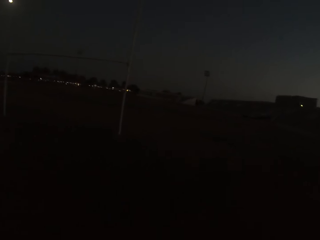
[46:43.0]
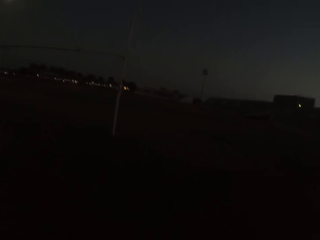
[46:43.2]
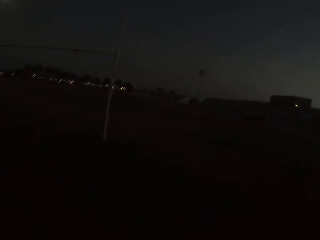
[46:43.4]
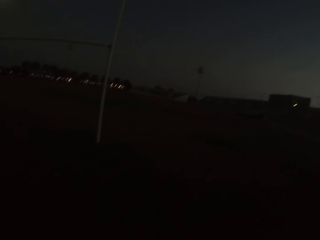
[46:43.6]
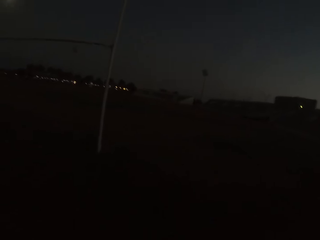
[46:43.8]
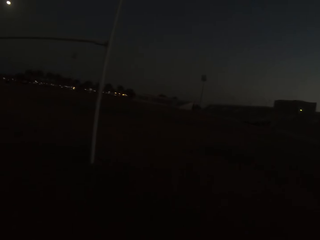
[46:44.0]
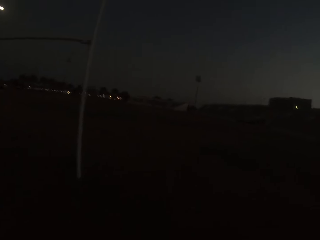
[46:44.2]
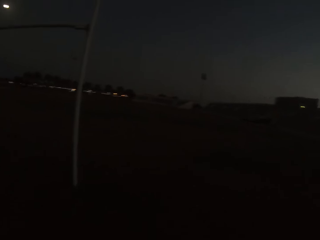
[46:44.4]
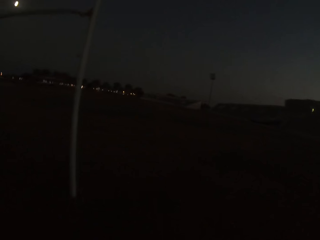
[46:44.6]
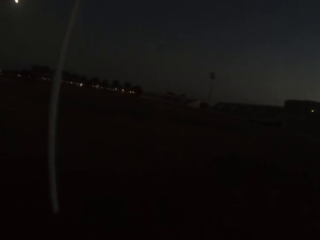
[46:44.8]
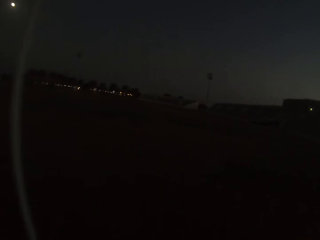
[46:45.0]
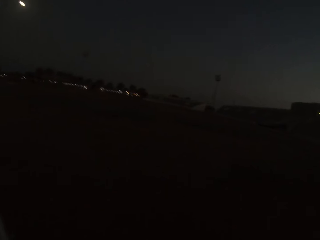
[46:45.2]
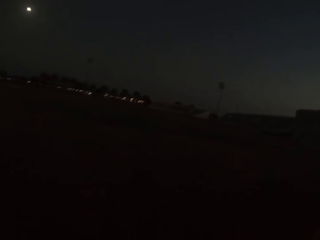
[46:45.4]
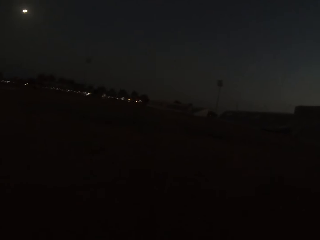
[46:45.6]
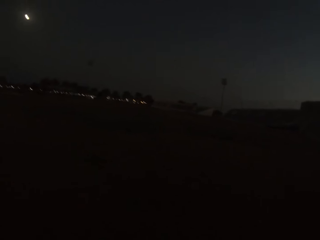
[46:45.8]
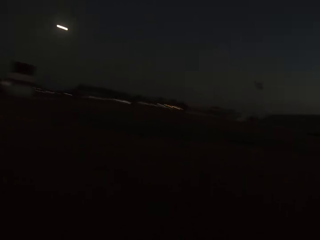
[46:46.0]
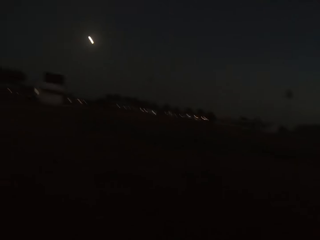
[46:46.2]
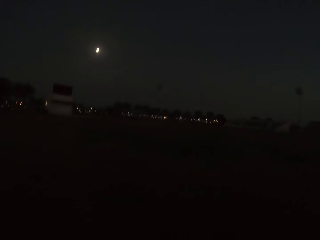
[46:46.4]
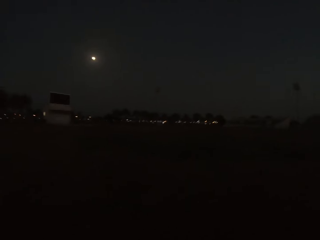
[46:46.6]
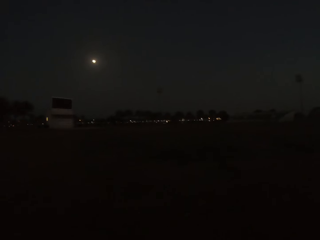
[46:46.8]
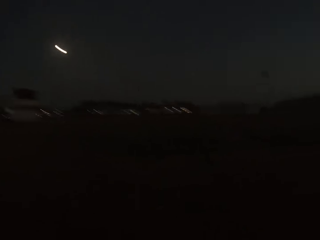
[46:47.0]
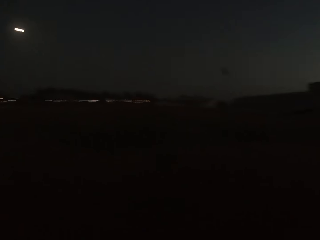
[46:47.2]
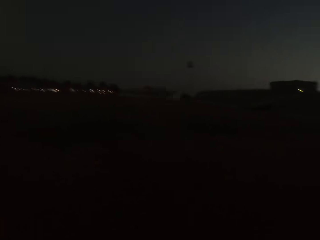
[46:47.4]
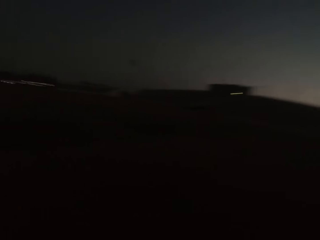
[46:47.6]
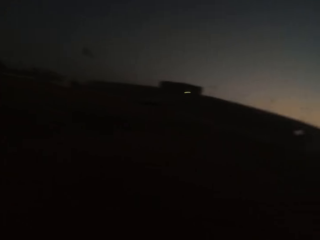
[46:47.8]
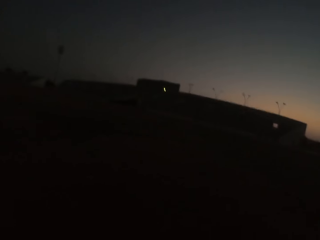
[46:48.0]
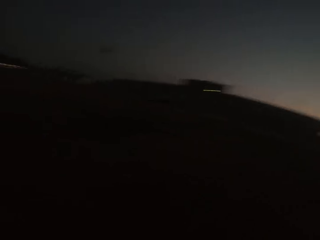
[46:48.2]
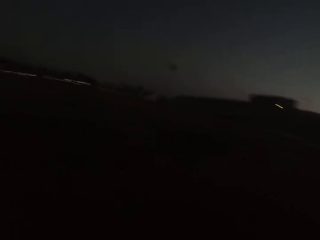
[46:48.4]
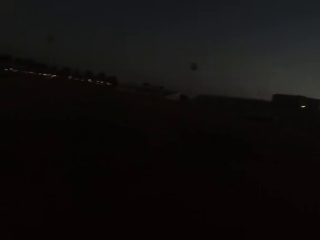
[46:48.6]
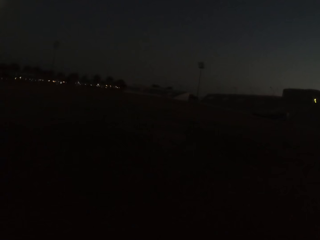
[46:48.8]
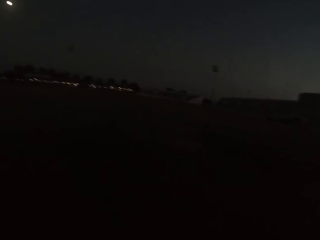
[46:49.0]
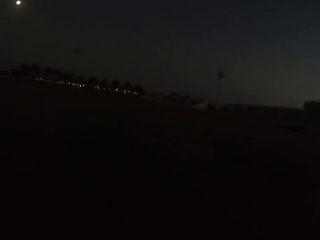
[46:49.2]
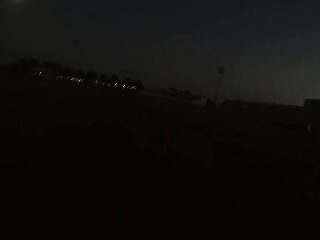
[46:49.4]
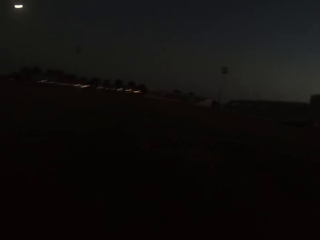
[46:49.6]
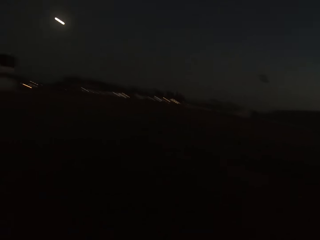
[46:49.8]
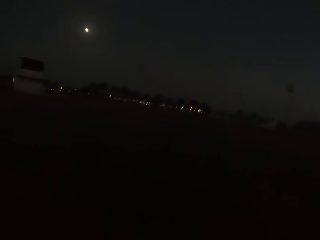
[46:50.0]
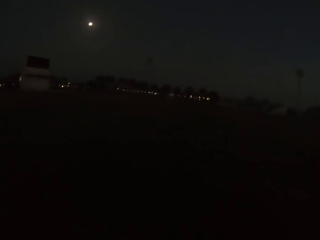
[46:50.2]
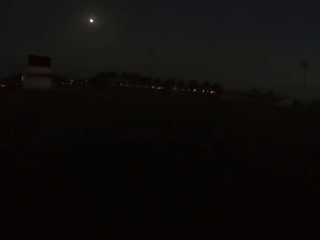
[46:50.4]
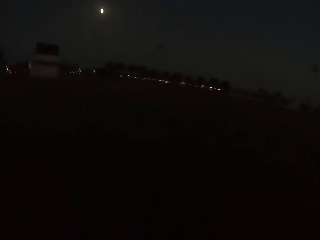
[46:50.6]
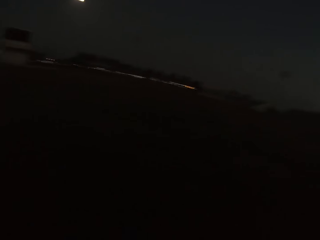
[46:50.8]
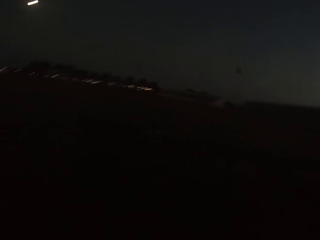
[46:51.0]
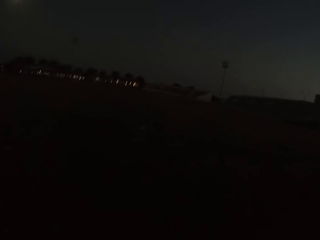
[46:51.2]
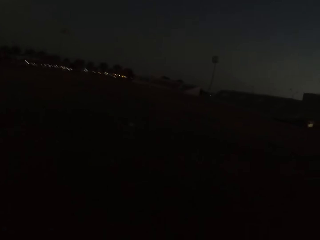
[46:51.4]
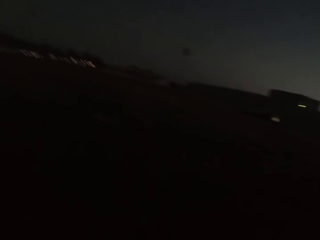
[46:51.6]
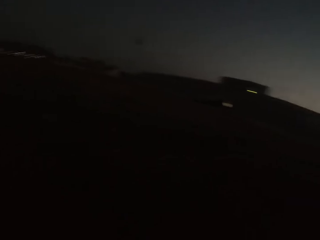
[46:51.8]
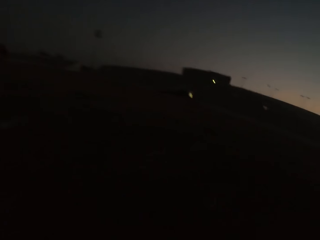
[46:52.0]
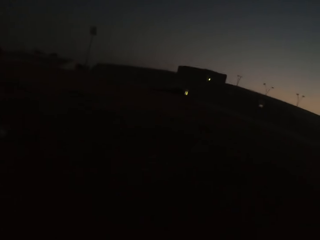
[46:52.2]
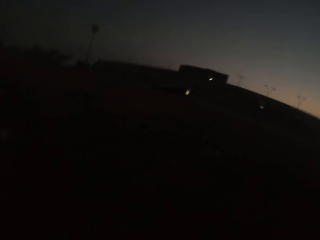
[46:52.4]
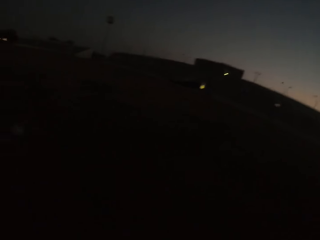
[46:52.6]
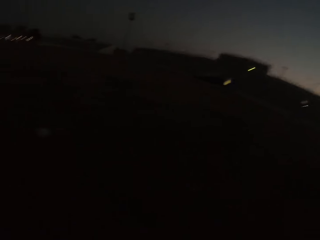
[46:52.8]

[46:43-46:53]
The camera wearer runs for the ball.

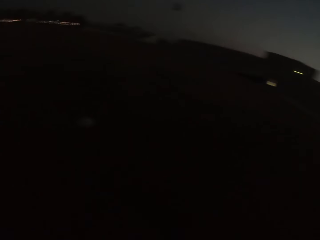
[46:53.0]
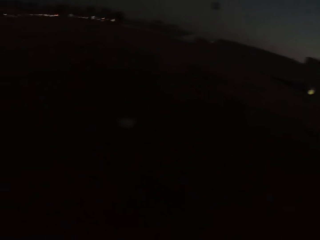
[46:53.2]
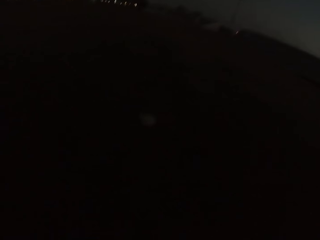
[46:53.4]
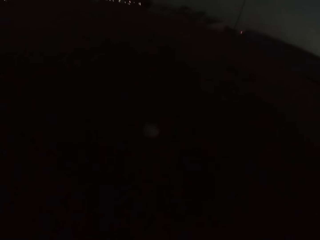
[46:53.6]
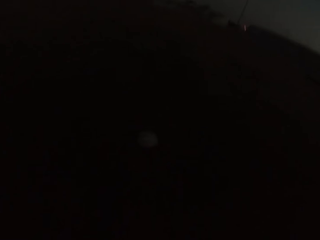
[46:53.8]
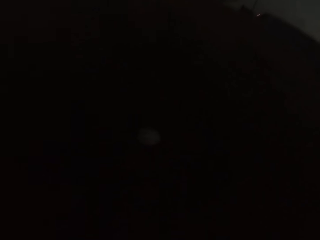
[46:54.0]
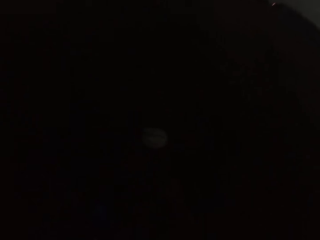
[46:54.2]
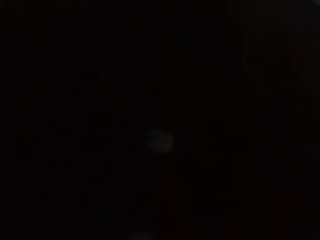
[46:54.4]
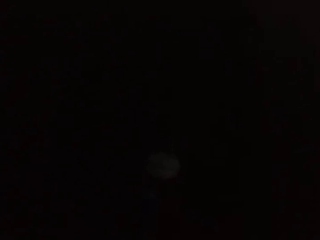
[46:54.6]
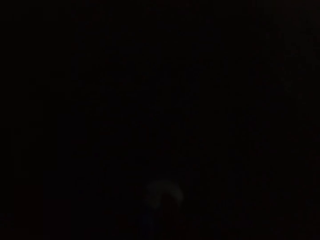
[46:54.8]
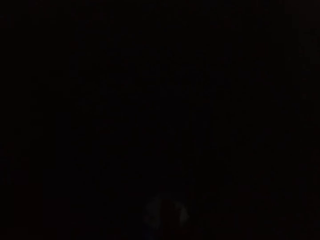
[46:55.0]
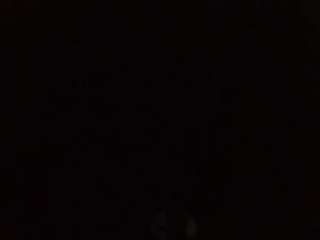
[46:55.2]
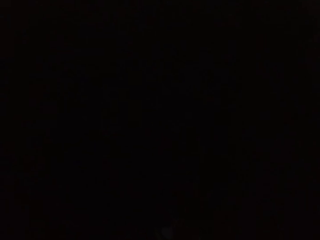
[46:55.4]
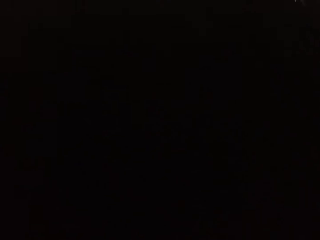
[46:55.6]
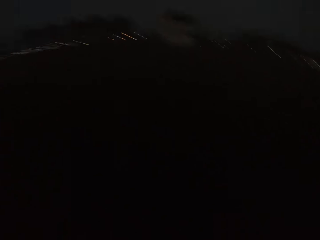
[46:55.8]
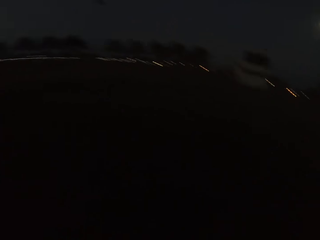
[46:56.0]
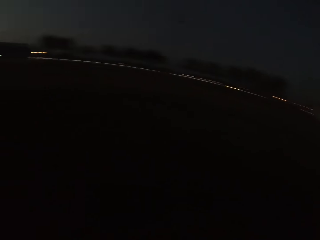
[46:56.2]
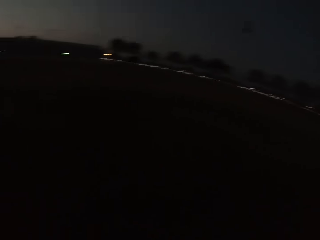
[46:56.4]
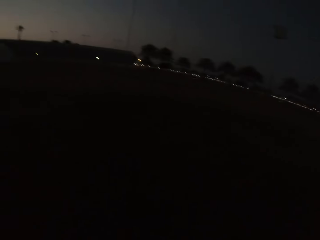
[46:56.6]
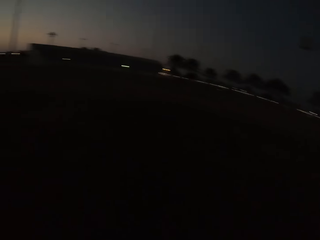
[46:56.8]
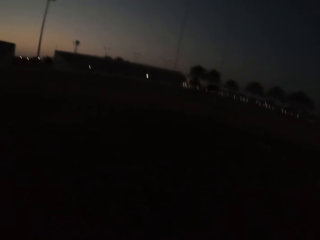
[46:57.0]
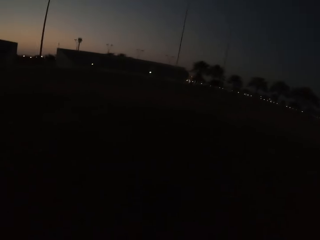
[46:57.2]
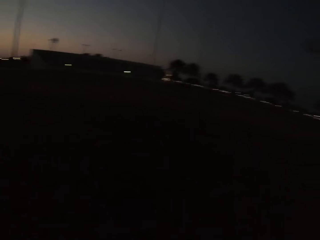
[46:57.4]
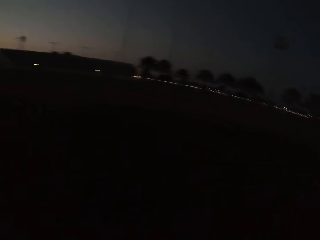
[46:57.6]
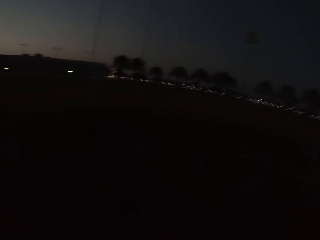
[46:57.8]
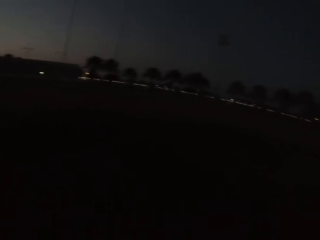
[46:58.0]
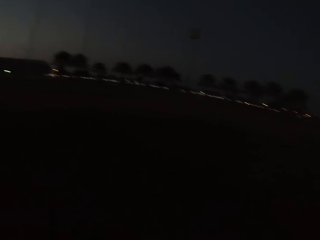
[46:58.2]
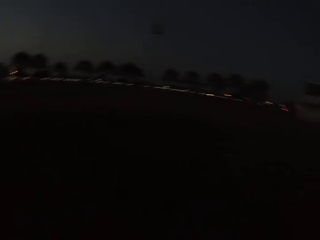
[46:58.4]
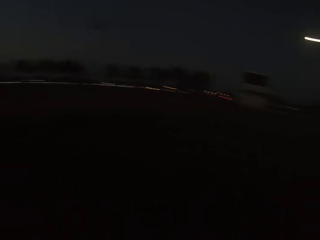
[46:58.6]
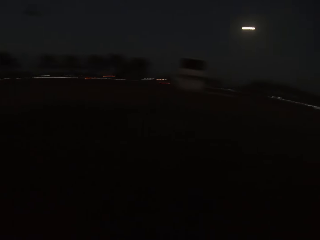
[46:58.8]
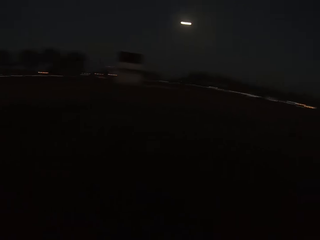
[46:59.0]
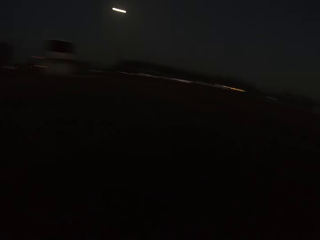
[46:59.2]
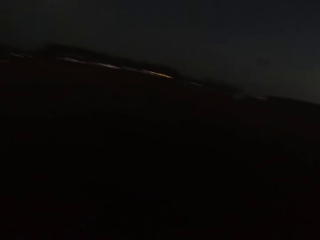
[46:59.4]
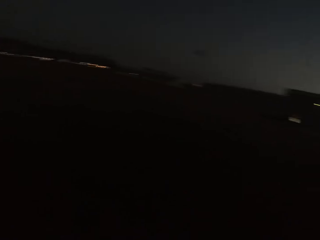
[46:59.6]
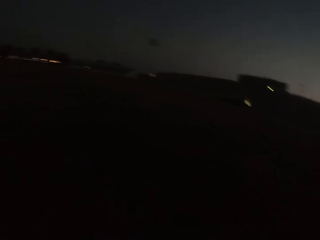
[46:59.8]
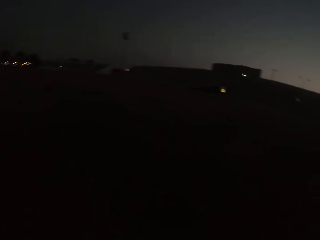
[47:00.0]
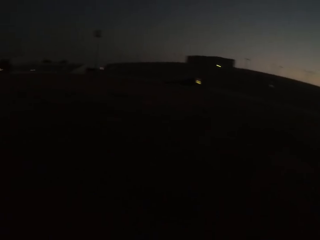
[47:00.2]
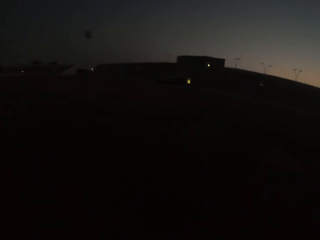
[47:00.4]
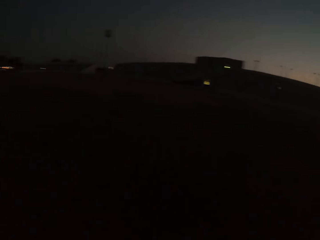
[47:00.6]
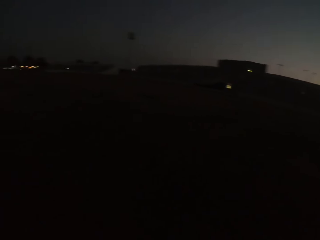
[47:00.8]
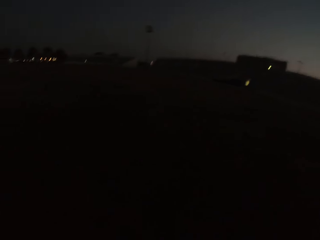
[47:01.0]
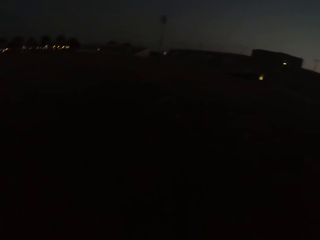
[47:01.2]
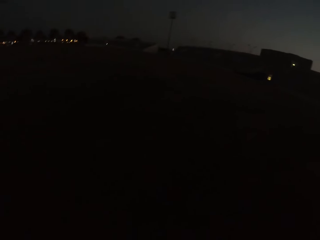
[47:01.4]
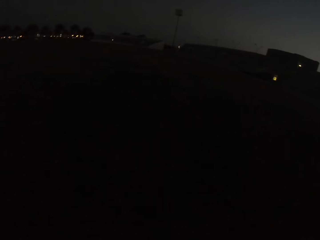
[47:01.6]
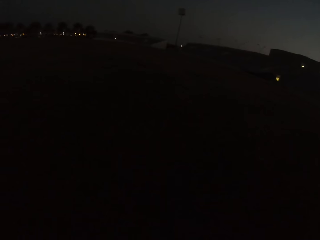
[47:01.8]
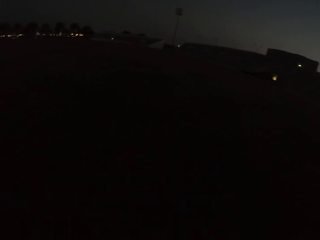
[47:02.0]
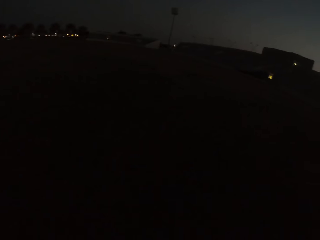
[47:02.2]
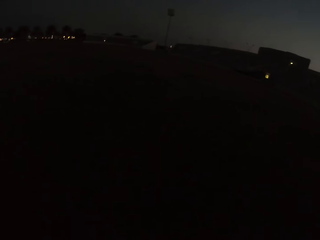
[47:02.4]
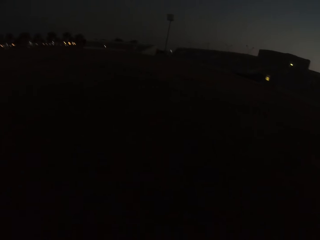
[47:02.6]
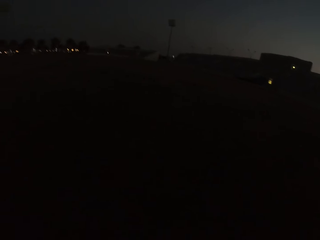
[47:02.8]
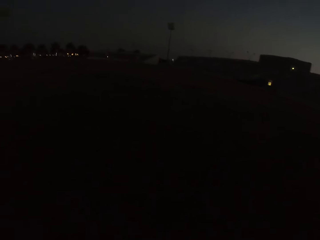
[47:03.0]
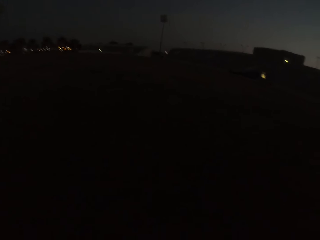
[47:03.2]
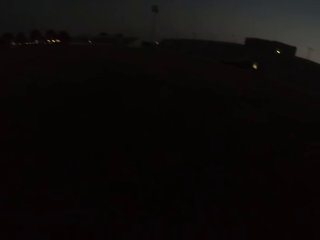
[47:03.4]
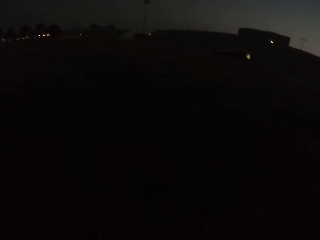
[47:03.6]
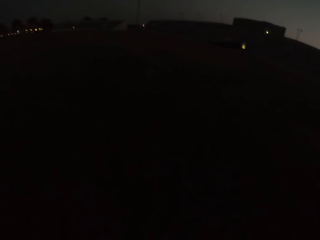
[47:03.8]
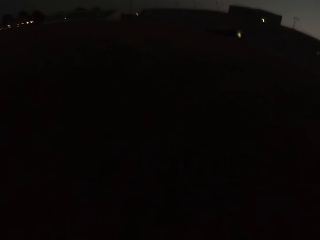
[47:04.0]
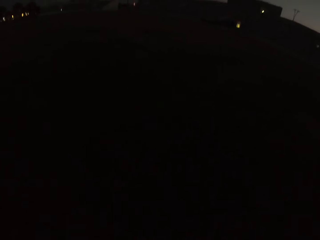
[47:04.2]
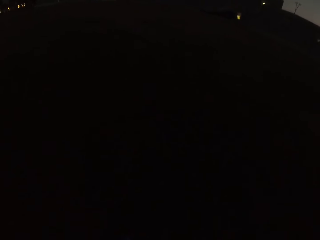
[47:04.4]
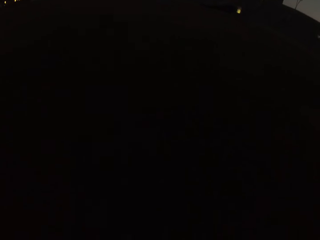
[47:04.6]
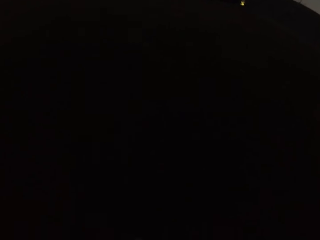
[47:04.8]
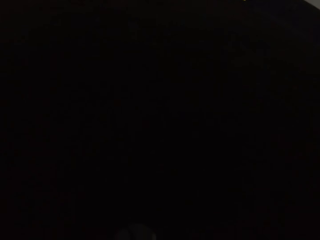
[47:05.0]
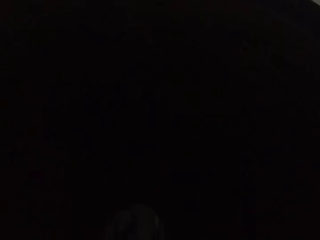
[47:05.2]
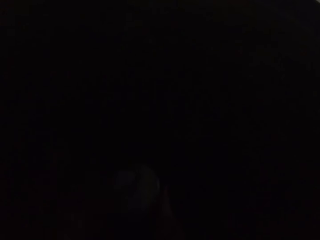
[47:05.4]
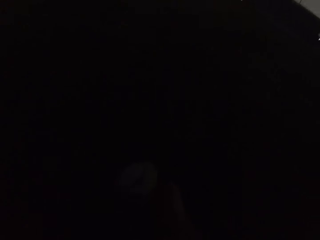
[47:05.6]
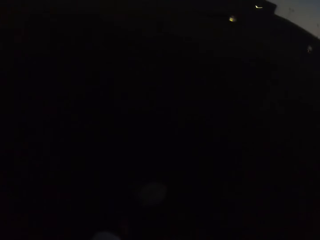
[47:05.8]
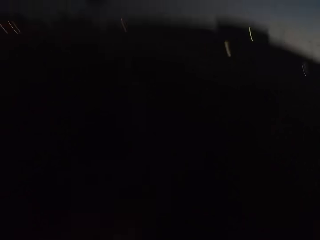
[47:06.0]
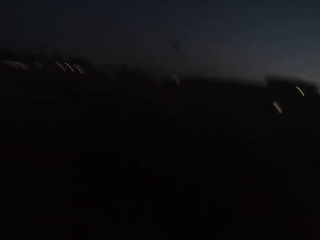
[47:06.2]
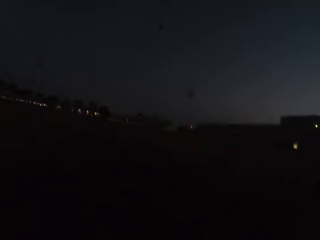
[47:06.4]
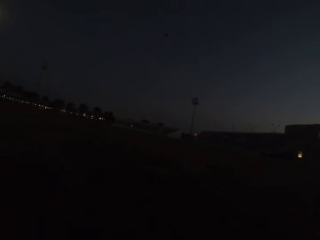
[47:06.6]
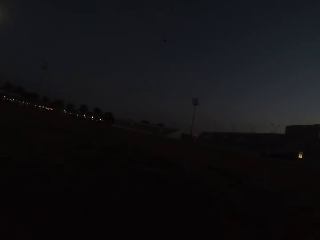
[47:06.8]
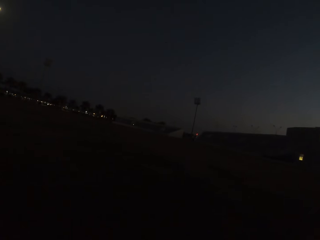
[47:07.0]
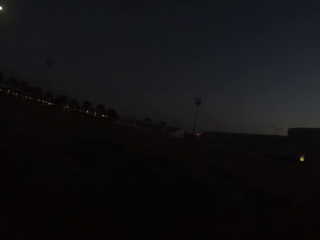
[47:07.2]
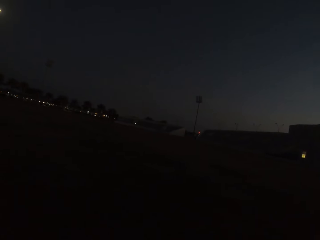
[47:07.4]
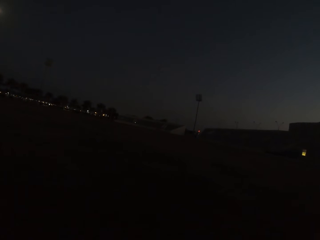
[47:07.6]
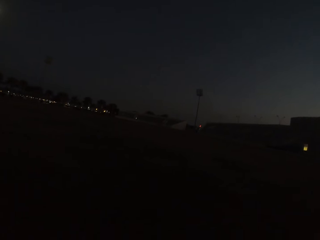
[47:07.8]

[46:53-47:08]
The camera wearer picks up a football. They turn around, walk around, stare around, and kick the football.
